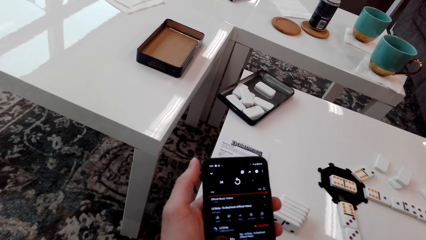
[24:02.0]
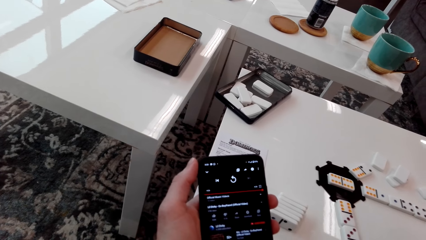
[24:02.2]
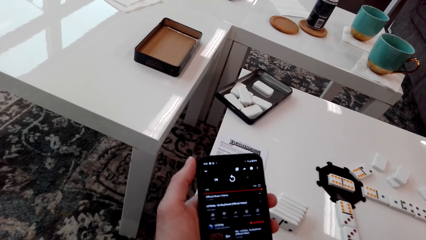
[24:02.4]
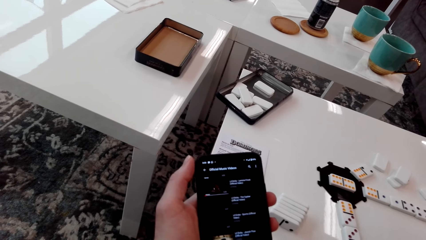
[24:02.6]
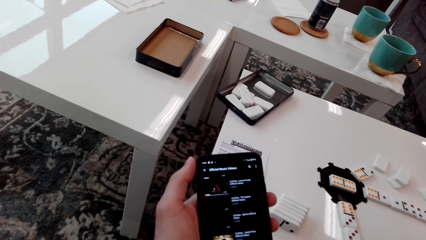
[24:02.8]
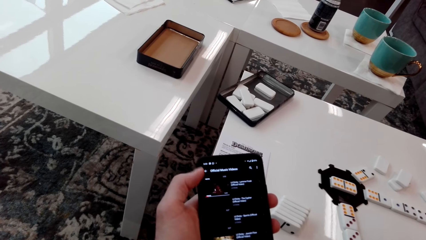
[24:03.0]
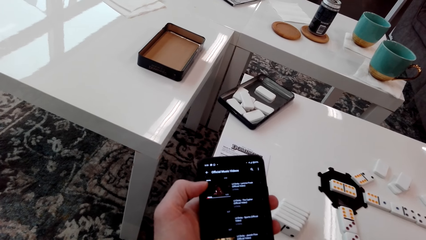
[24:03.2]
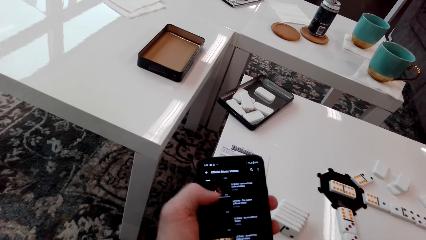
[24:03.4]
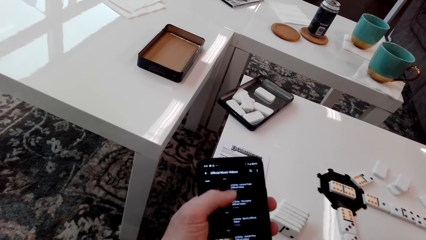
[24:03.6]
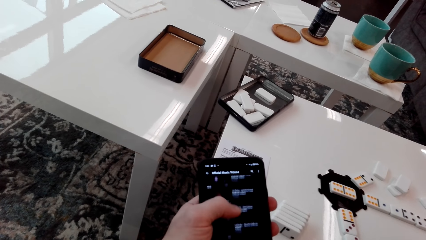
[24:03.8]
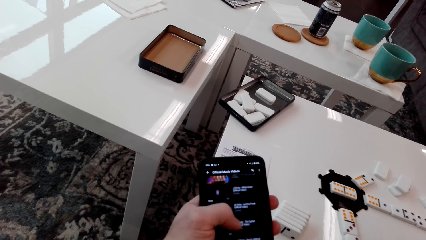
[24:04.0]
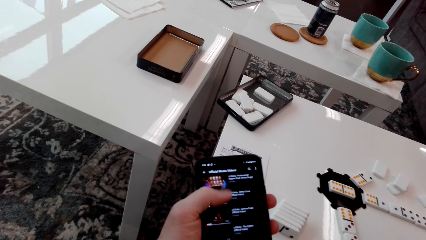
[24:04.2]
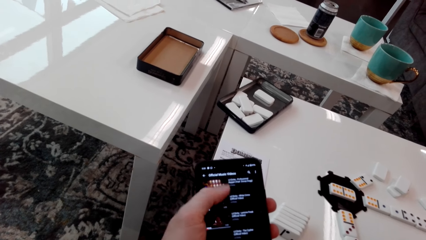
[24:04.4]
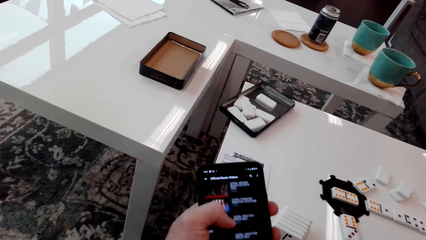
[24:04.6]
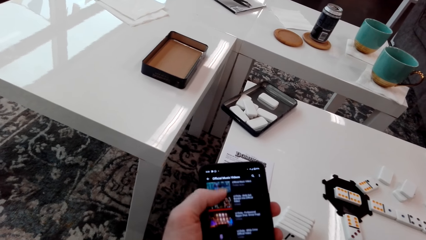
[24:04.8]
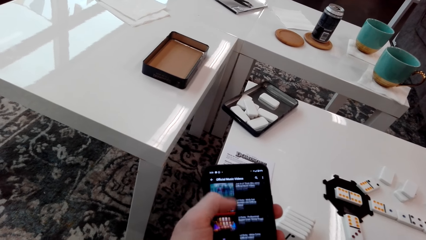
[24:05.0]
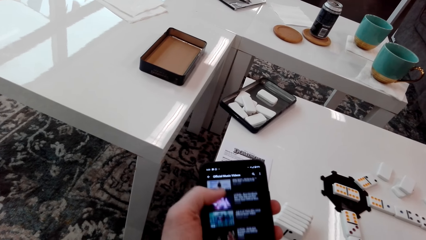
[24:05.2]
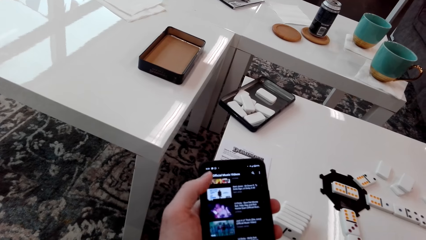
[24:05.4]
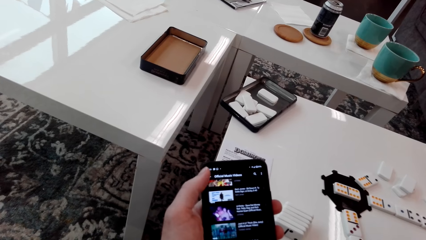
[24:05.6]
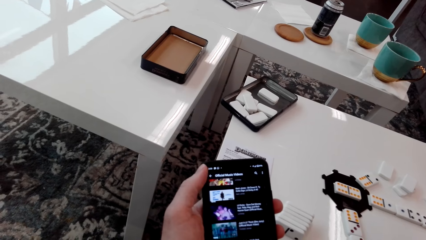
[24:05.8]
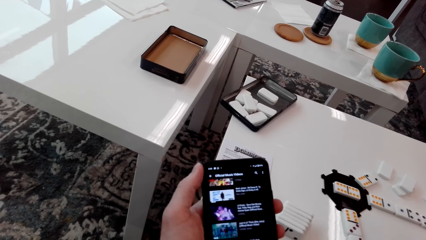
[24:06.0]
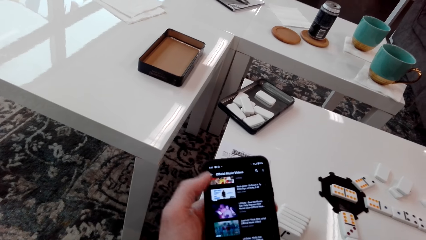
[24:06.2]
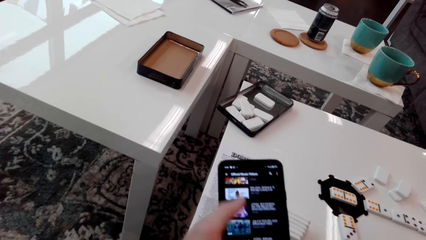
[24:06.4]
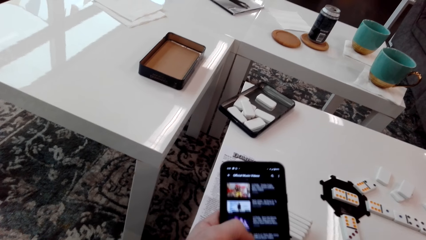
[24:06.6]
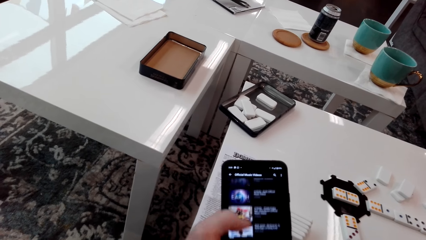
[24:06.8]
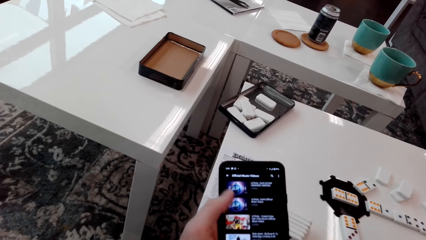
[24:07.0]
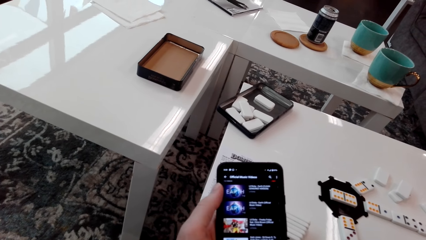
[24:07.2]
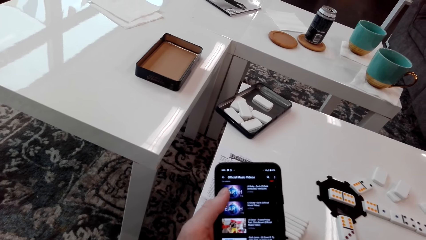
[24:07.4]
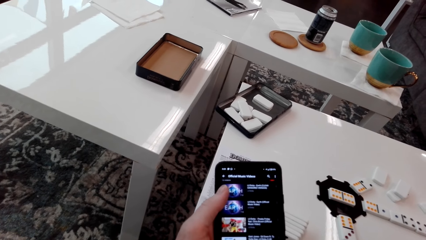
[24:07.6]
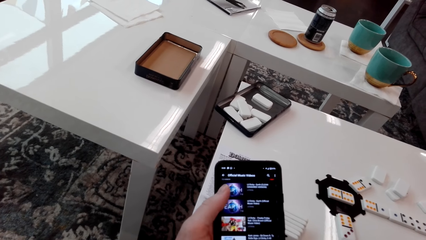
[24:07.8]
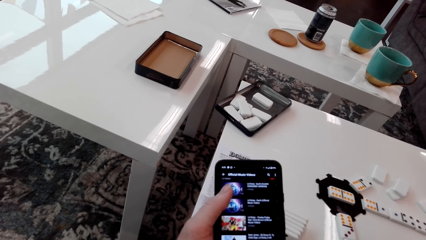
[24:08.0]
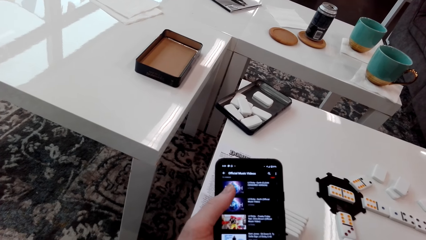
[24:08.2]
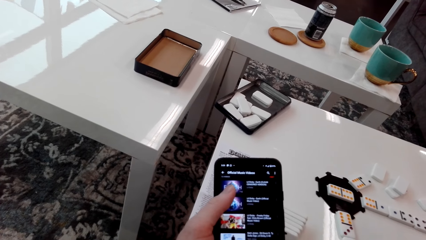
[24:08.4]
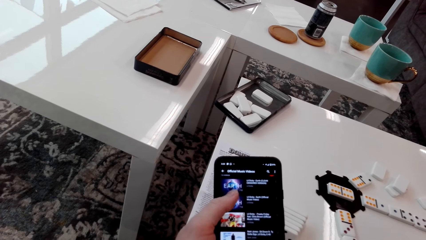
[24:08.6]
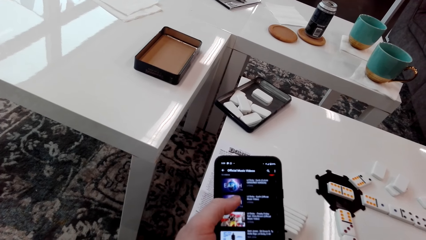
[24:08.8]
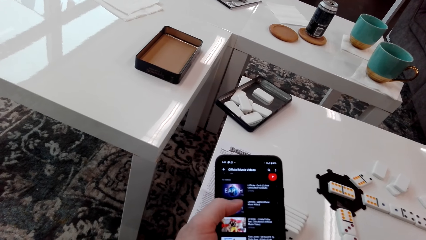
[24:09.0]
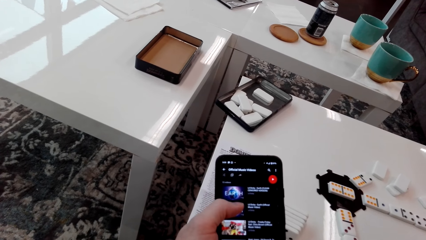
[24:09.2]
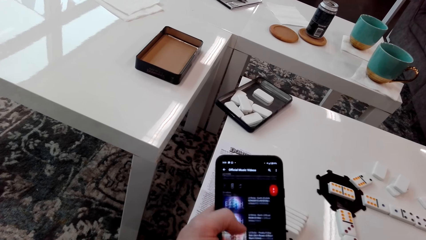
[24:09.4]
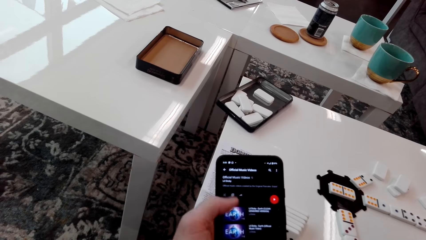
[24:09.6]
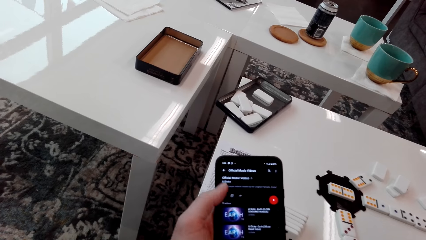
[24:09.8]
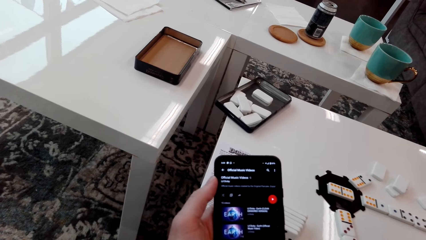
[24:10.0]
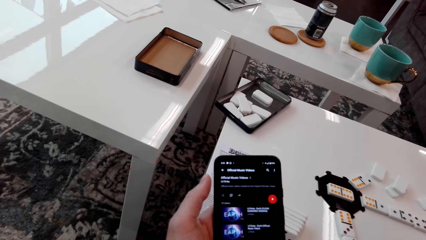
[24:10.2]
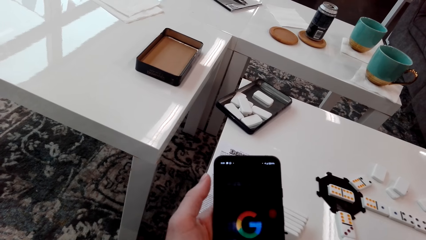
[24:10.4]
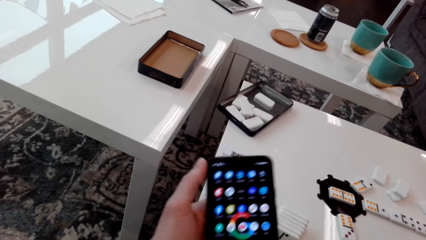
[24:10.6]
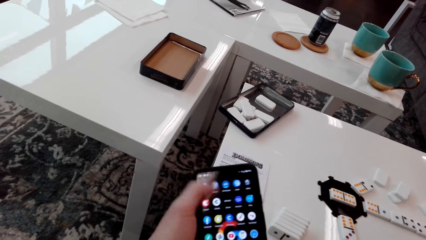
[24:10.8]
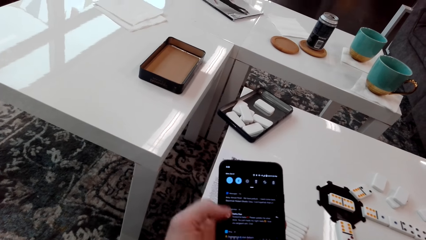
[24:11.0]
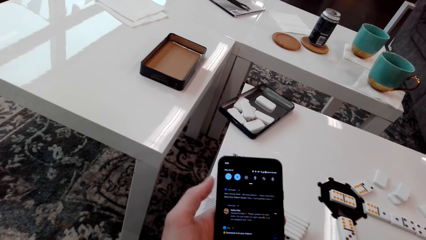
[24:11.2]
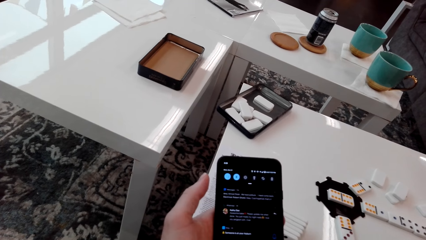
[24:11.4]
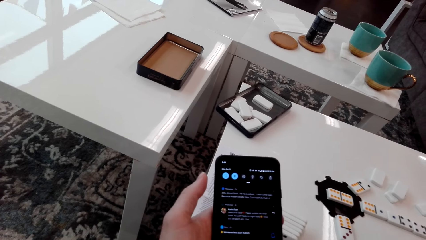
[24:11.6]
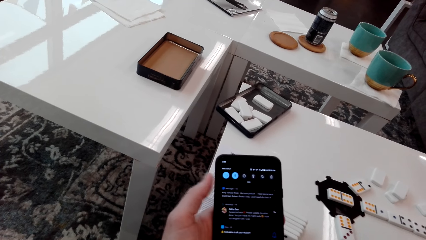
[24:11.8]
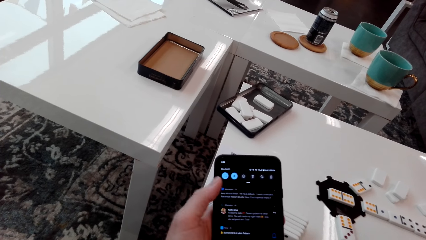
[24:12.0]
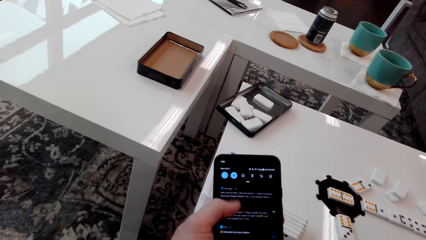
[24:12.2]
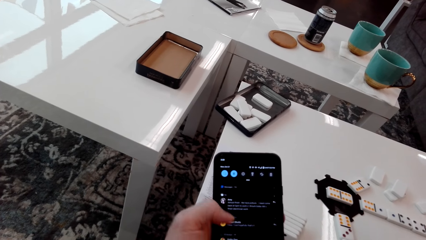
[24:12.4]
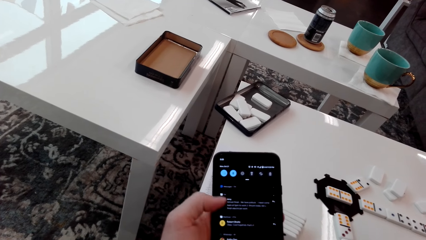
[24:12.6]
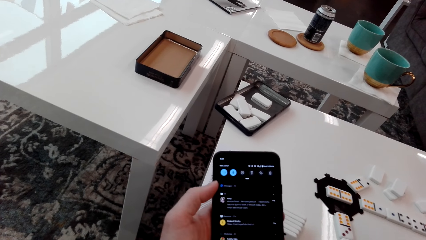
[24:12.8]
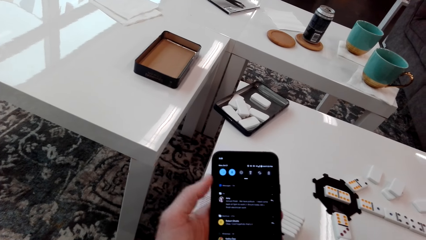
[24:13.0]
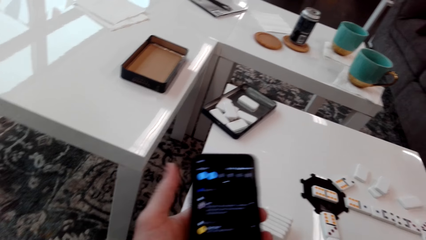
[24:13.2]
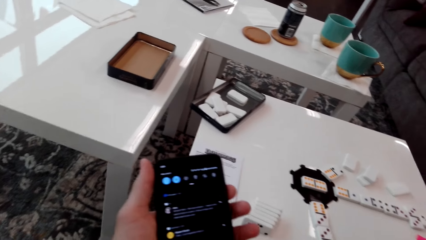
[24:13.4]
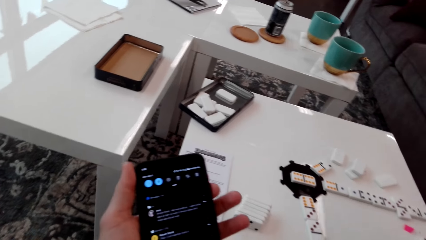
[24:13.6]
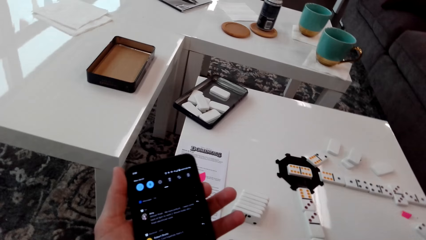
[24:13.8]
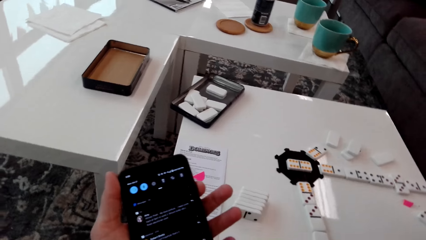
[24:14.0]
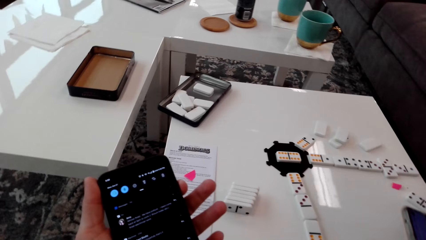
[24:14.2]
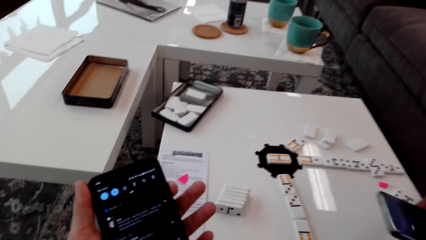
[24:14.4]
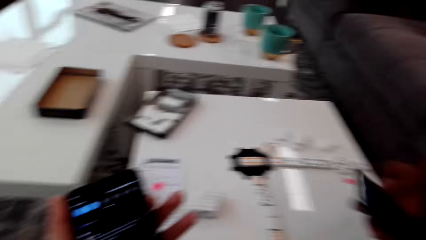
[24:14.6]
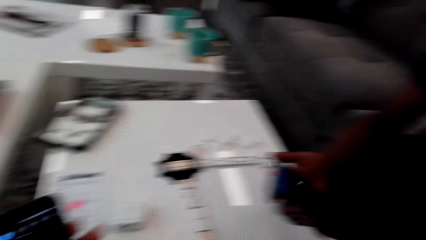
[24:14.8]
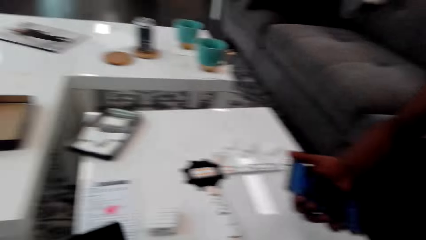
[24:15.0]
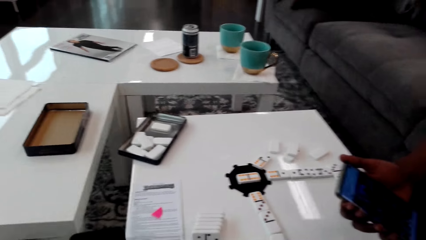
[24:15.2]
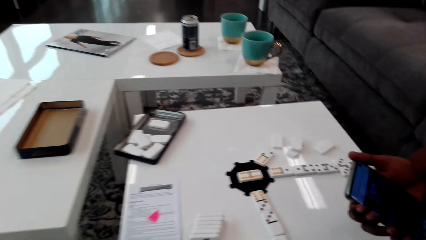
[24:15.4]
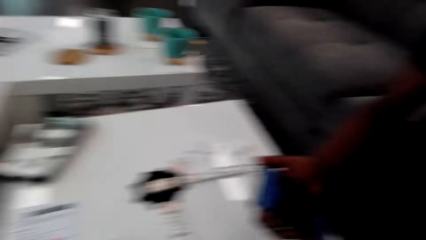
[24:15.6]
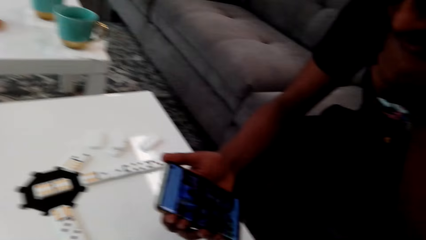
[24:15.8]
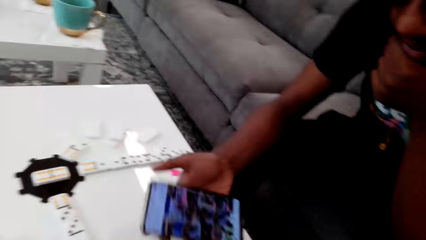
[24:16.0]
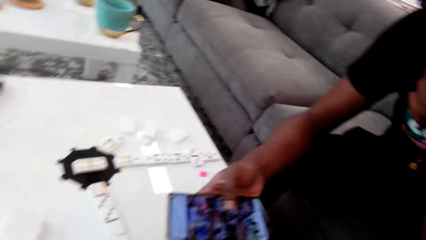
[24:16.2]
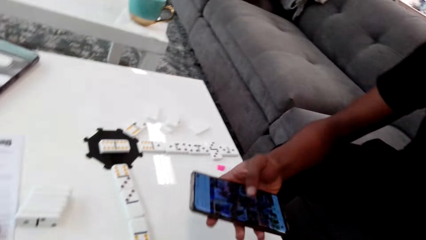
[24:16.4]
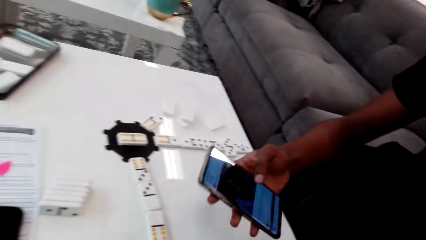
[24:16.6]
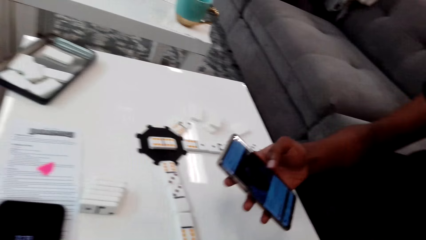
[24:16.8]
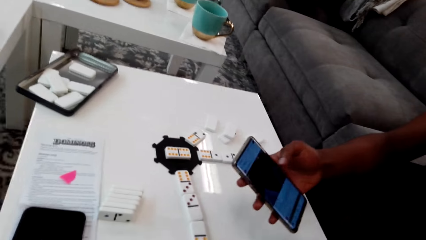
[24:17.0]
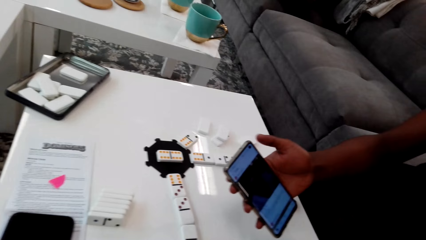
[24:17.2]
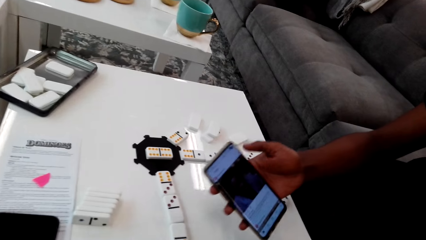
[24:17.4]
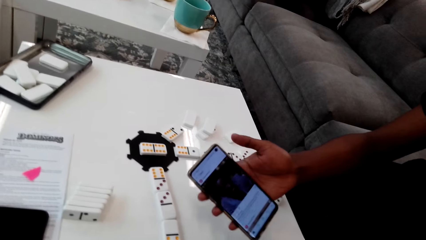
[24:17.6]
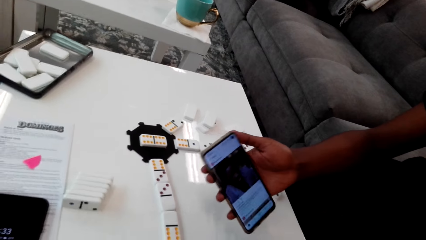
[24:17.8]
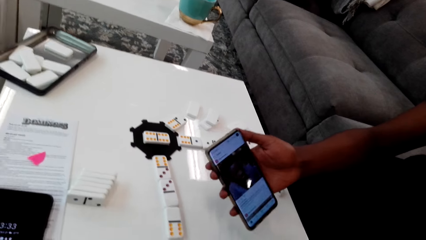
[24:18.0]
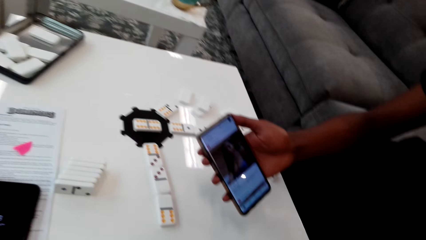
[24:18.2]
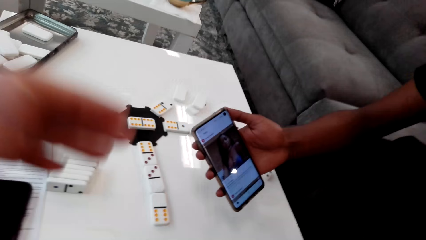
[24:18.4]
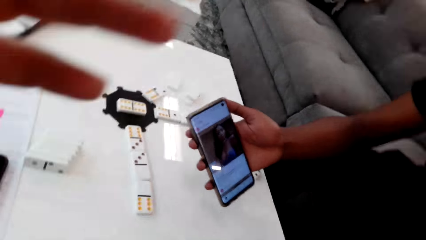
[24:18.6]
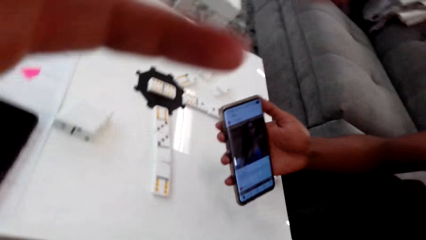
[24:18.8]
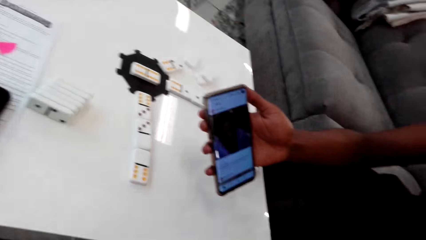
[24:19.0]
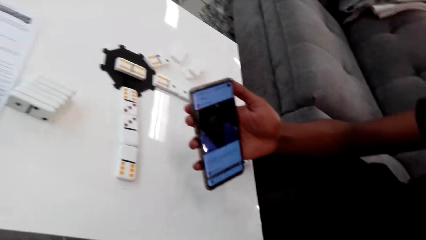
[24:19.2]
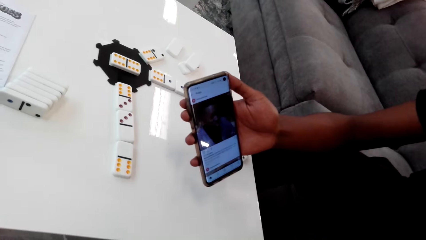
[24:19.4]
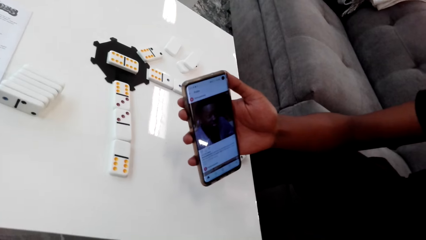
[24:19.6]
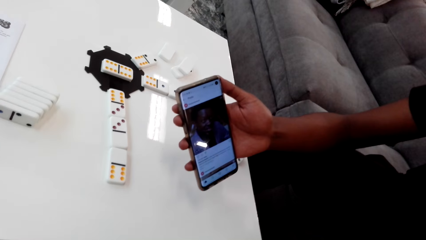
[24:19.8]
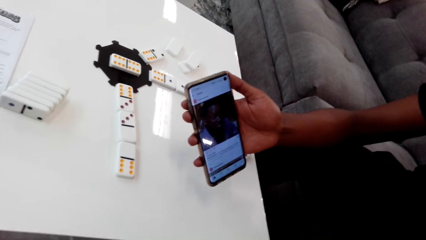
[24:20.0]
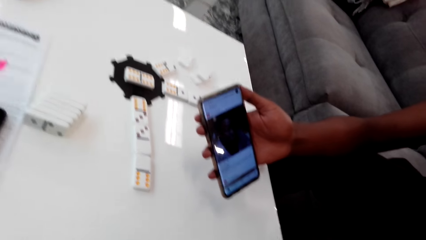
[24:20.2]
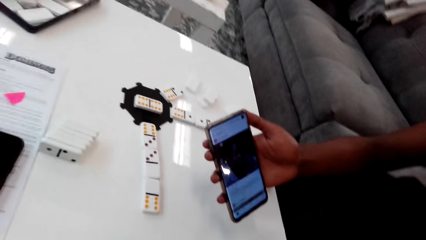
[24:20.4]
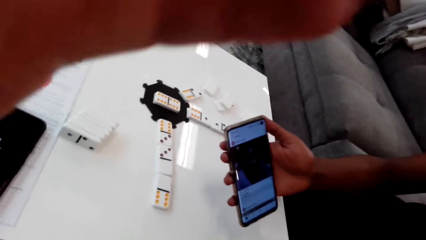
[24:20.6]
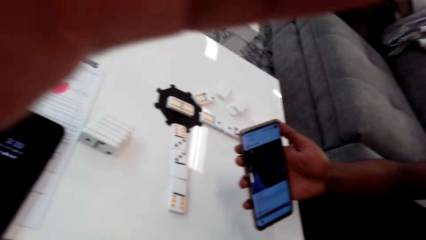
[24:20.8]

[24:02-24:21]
The camera wearer converses with a man. He operates the phone. He uses the phone. The man uses the phone. The camera wearer looks around. He lifts his hand.
